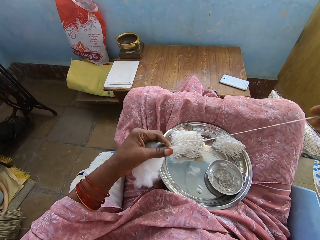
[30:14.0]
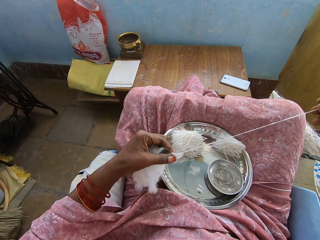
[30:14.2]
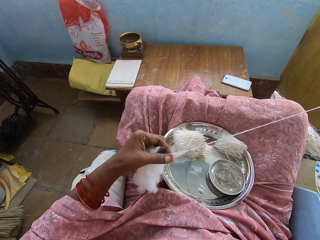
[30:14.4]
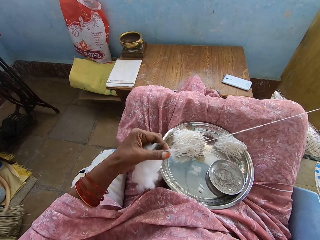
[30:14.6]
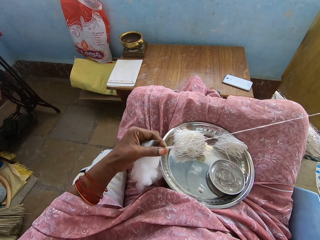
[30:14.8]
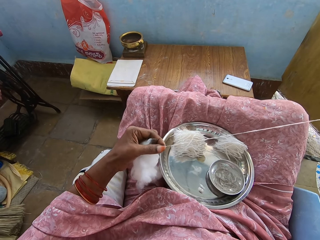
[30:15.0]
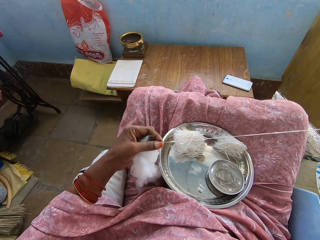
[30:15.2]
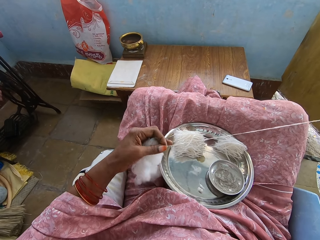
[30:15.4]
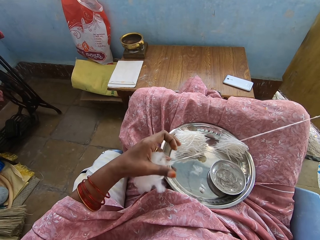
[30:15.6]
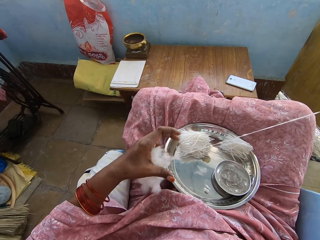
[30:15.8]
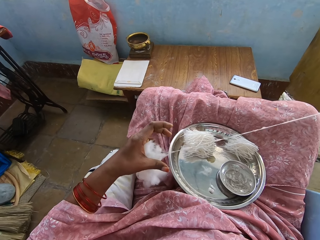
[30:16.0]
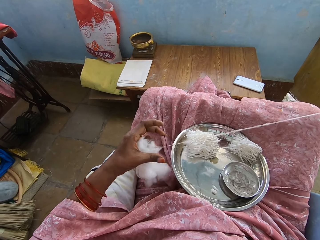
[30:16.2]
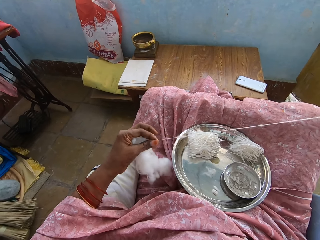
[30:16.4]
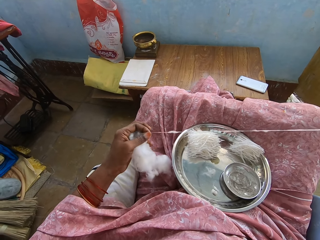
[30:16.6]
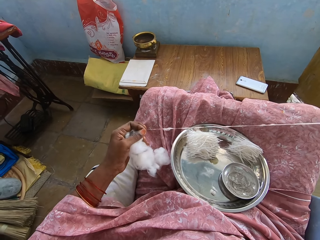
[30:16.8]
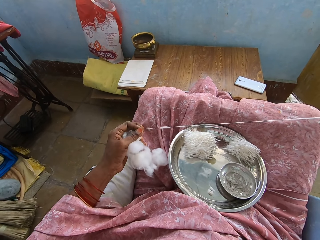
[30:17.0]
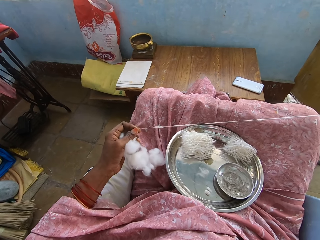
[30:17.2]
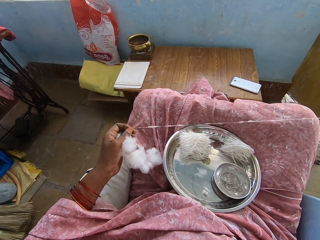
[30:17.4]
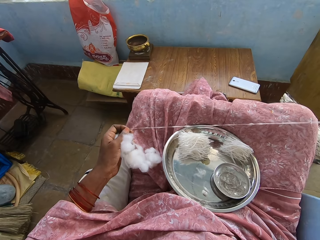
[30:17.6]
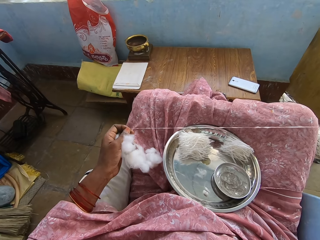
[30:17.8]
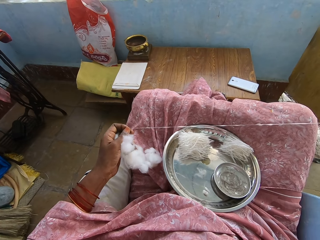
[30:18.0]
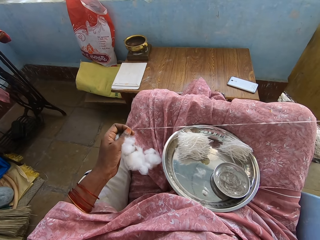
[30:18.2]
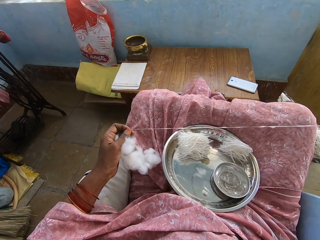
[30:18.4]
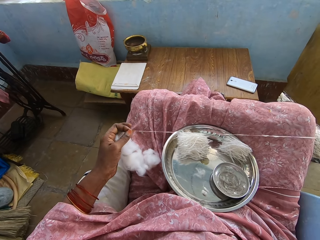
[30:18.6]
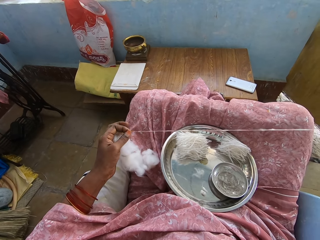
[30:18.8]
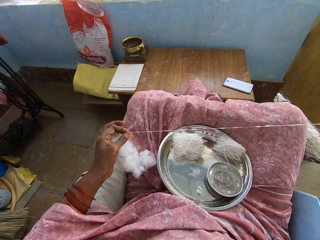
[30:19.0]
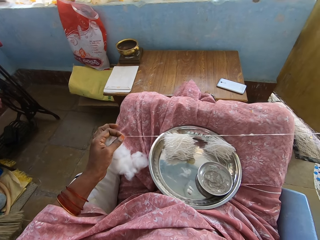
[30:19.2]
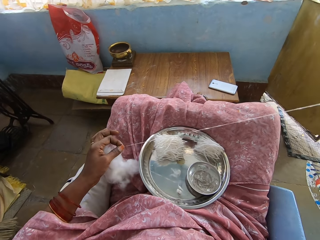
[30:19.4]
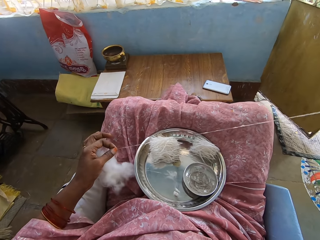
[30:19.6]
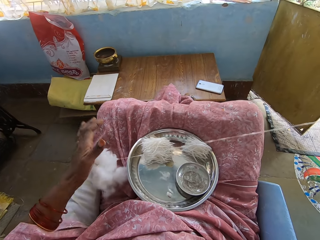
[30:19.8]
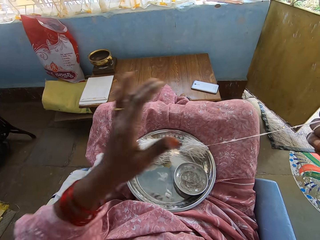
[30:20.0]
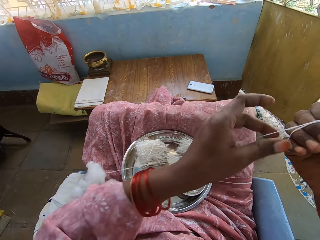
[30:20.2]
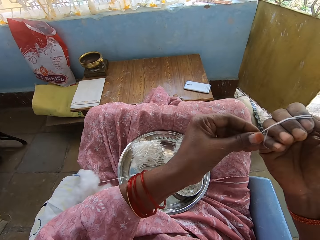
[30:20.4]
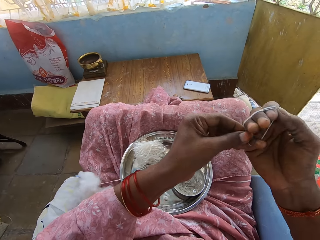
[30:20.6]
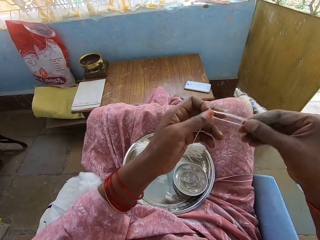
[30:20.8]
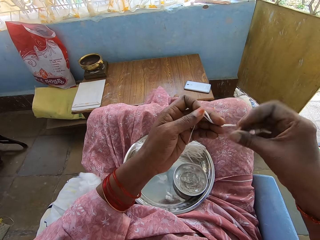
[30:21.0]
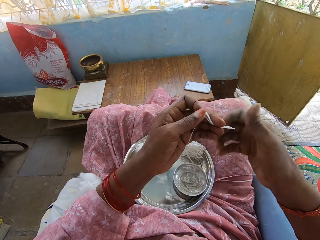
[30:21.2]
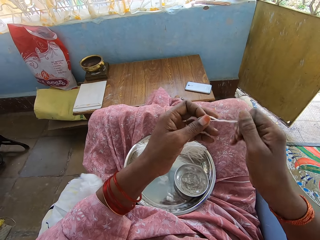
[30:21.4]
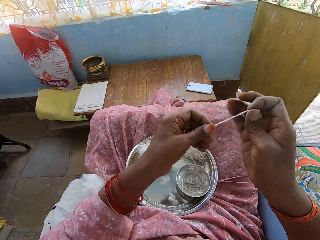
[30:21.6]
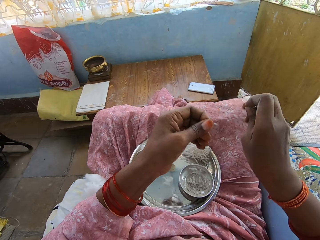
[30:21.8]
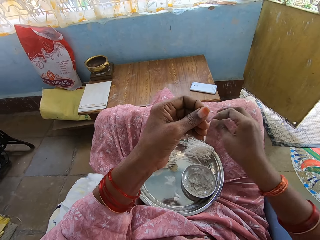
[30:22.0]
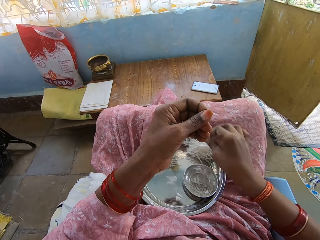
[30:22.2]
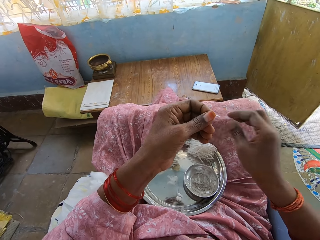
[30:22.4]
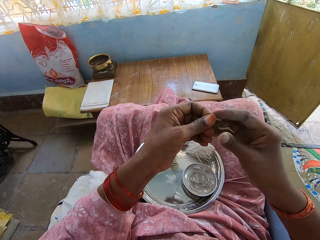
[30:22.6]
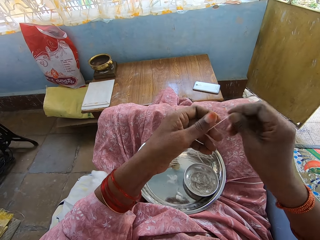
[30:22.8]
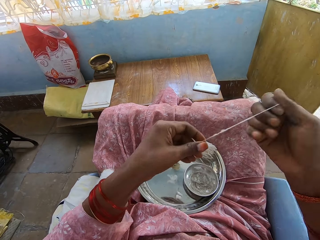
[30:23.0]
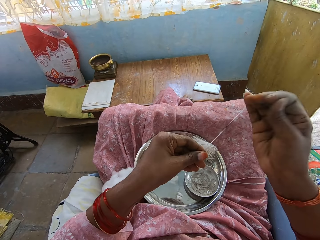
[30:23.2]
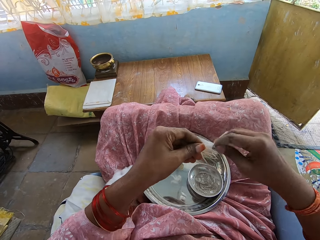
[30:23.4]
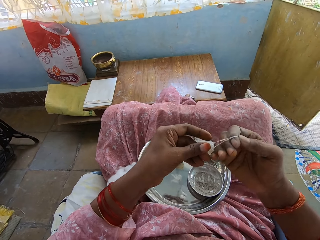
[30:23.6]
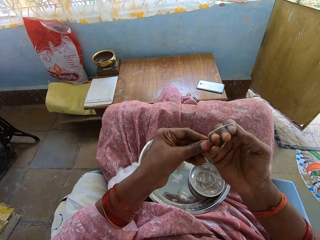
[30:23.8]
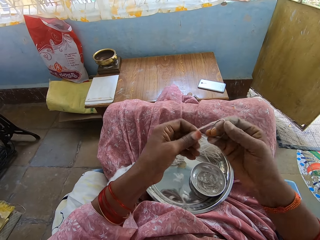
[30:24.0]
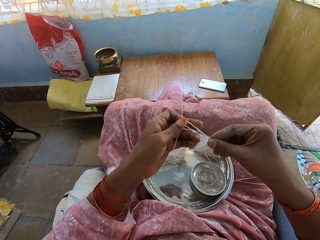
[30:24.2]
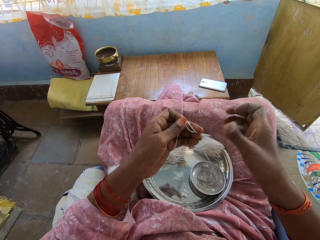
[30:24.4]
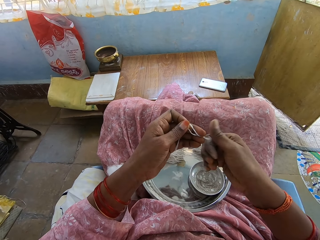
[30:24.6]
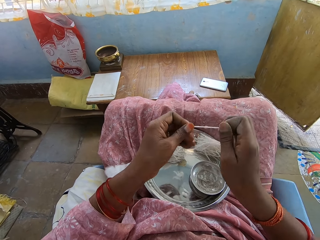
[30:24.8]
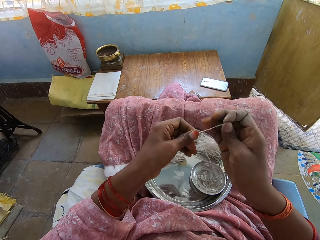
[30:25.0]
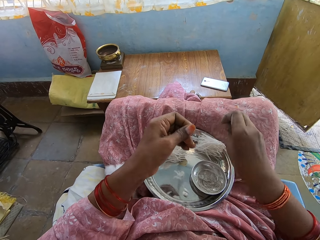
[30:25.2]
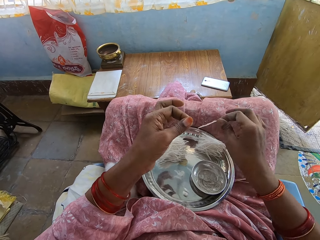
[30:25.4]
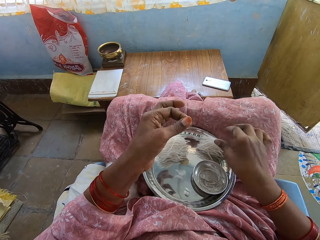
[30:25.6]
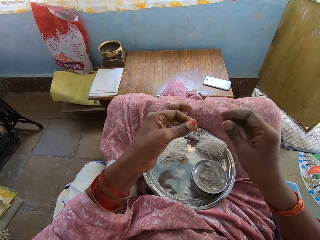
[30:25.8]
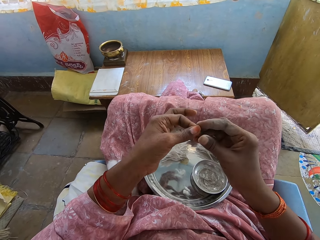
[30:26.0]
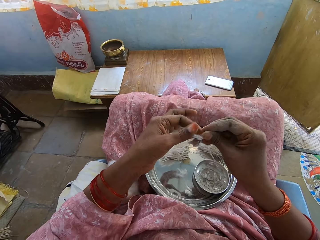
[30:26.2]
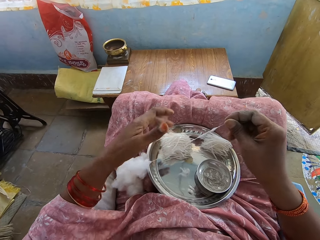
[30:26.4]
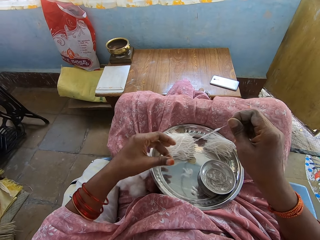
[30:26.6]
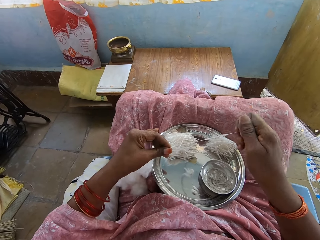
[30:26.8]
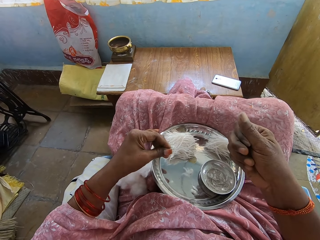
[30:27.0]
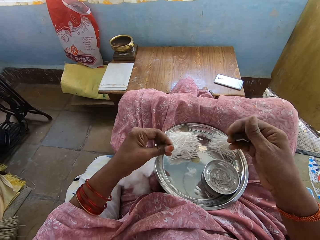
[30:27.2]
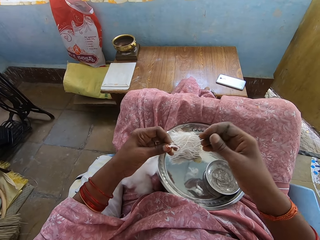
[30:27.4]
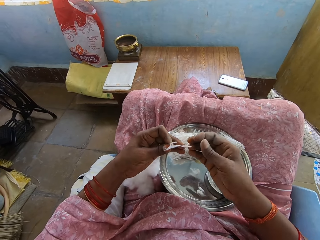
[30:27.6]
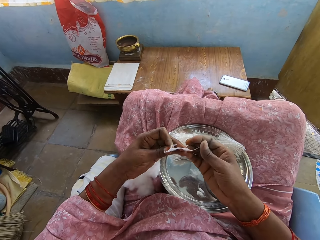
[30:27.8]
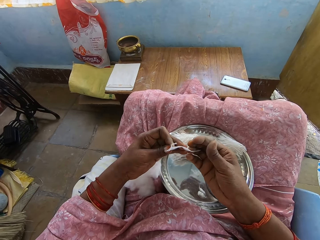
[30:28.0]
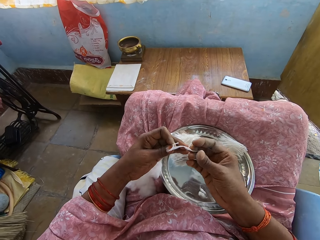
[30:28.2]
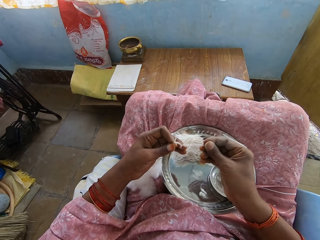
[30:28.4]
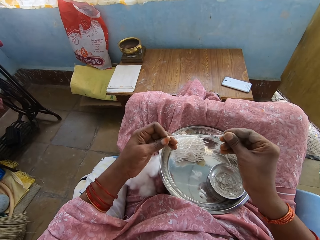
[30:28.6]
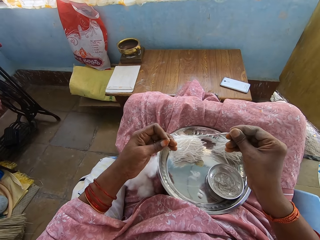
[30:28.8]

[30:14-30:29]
The camera wearer twists the thread. They cut the thread. They drop the thread on the plate. They roll the thread on the hand. They adjust the thread. They twist the thread. They cut the thread. They drop the thread on the plate. They pull the thread.

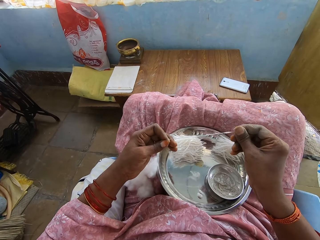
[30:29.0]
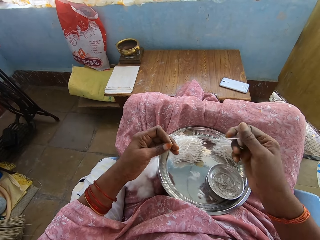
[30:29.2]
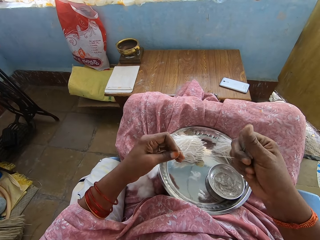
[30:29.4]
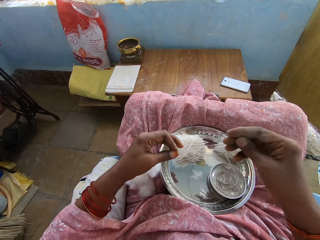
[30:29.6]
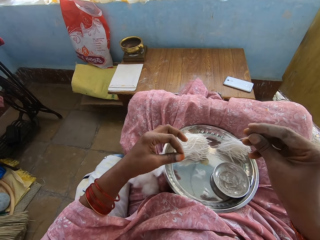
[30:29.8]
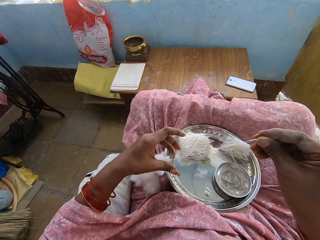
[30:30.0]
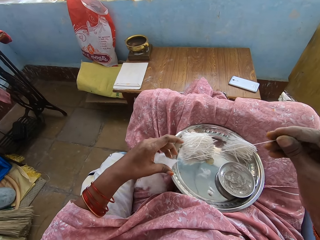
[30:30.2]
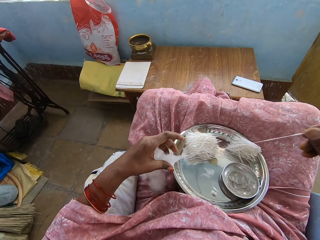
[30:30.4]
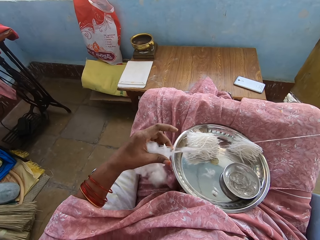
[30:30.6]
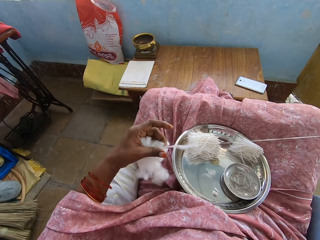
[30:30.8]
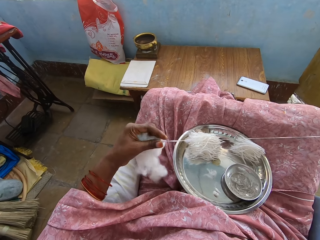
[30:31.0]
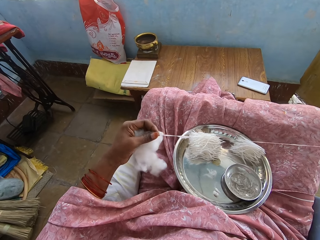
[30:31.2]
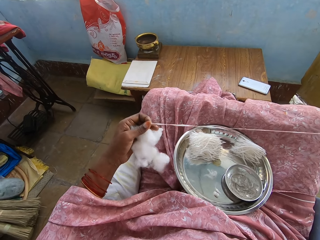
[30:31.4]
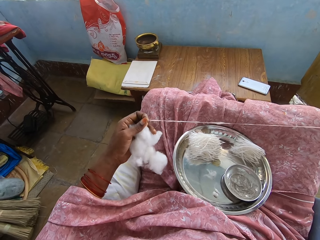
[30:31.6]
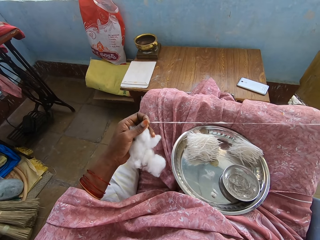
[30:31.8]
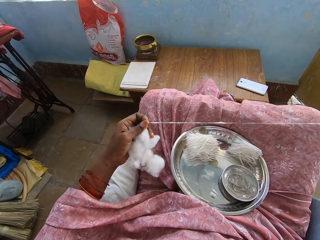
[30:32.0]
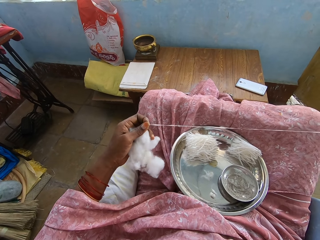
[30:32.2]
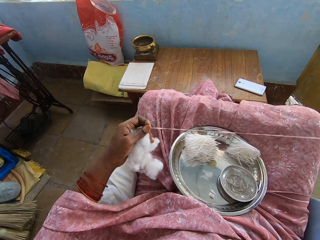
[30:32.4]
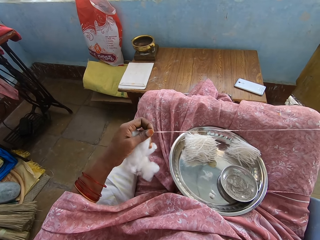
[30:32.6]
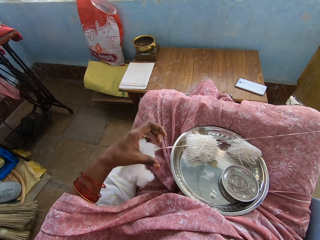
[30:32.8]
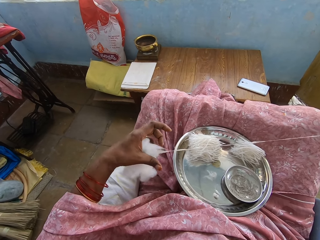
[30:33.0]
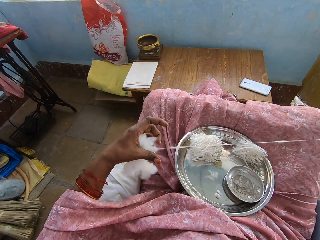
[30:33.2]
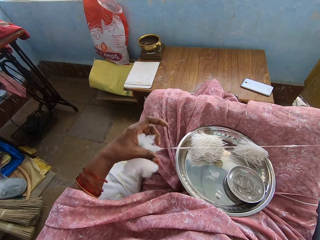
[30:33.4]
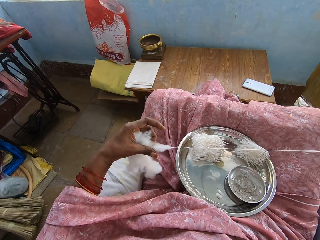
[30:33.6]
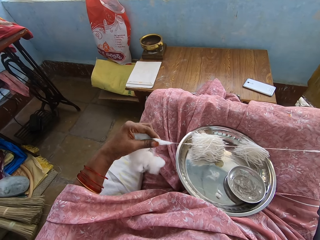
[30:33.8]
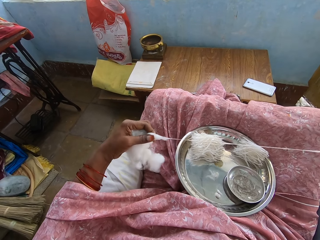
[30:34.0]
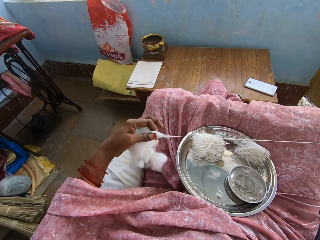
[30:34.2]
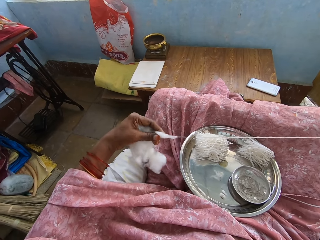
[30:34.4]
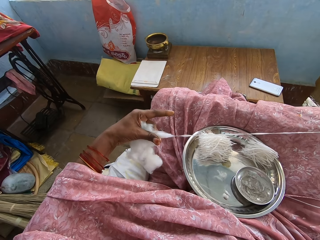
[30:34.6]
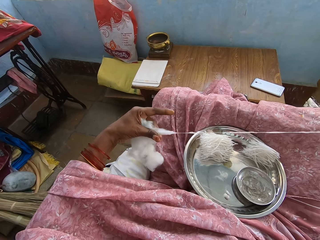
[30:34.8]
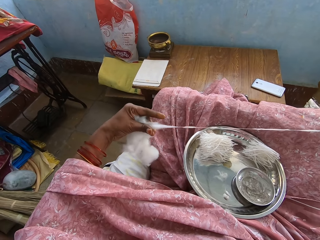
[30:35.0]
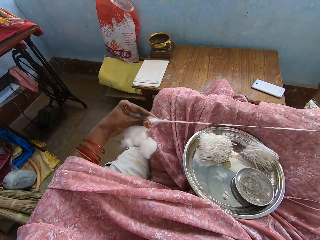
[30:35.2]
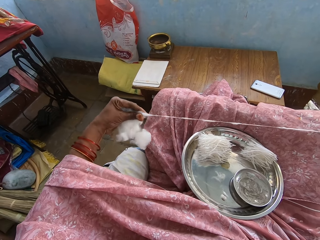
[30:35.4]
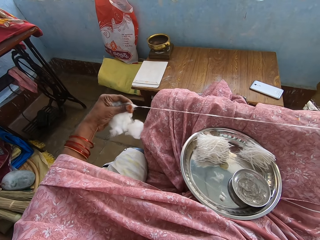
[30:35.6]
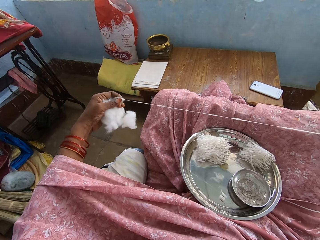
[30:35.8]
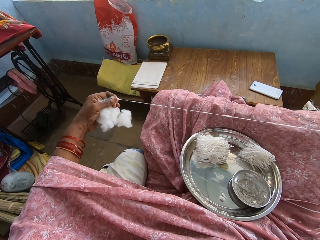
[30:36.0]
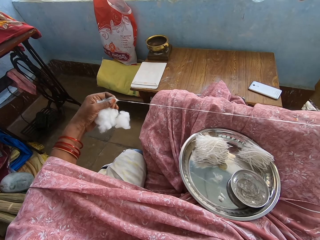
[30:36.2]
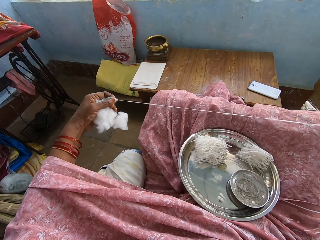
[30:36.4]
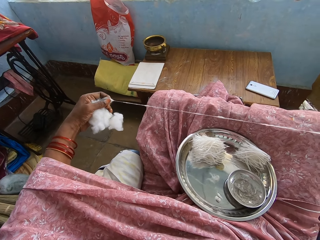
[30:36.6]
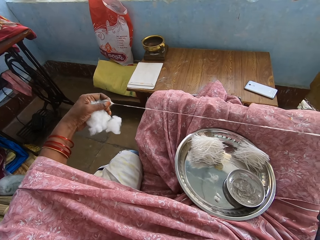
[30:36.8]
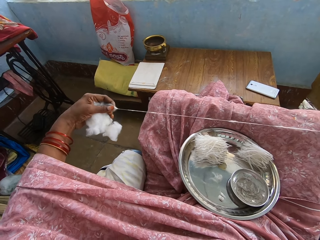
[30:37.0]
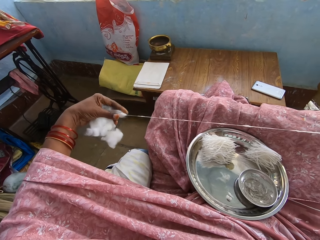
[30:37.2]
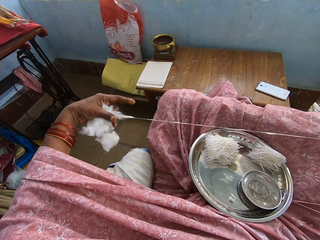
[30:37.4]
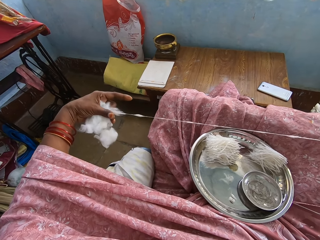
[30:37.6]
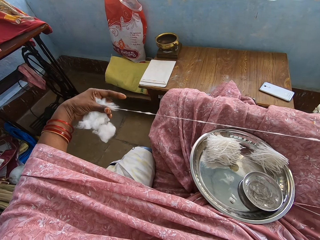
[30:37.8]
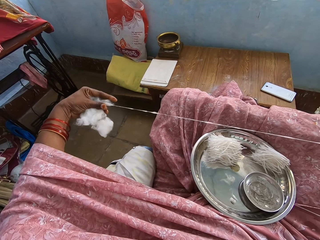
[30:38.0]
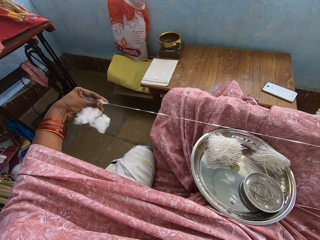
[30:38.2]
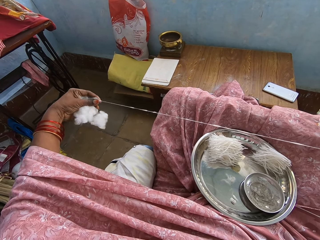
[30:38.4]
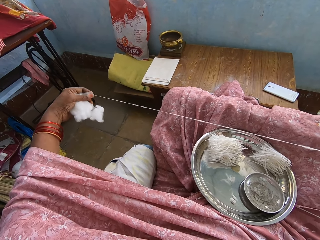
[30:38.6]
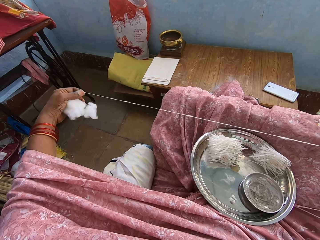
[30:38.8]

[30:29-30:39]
The camera wearer removes the thread from the cotton wool.
